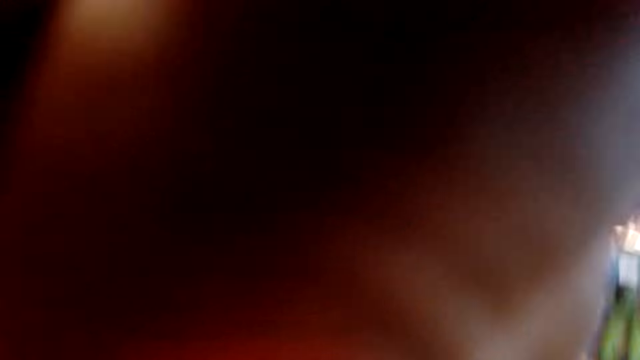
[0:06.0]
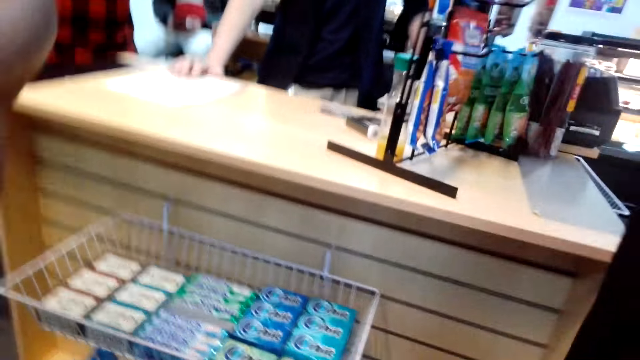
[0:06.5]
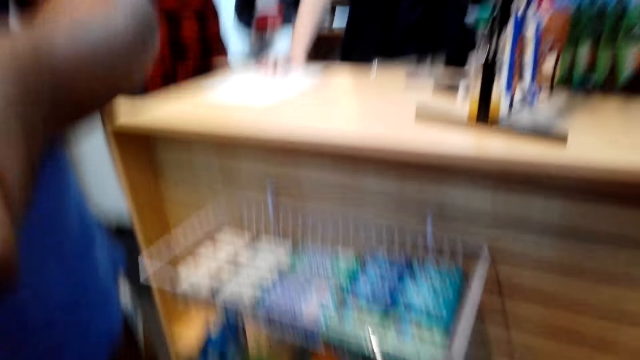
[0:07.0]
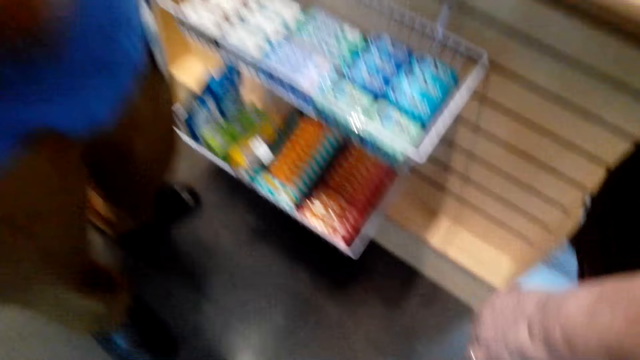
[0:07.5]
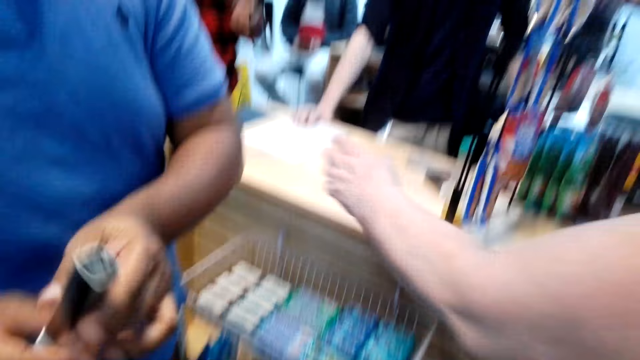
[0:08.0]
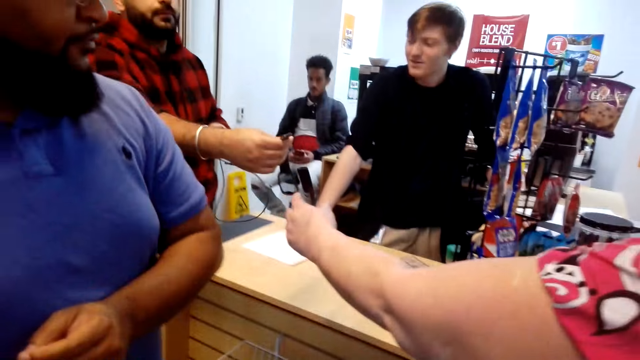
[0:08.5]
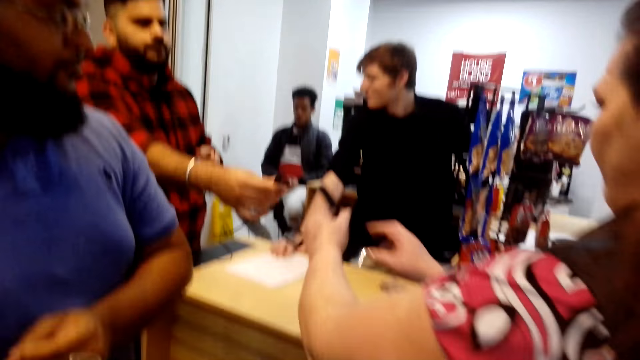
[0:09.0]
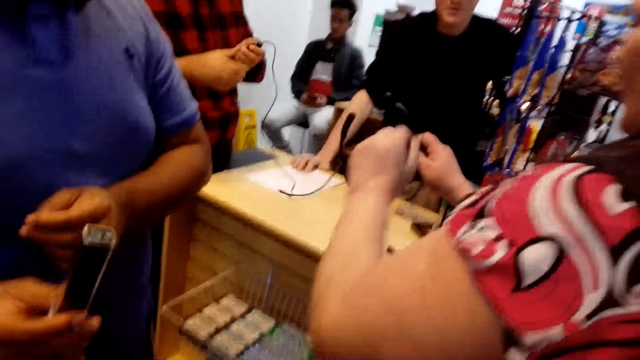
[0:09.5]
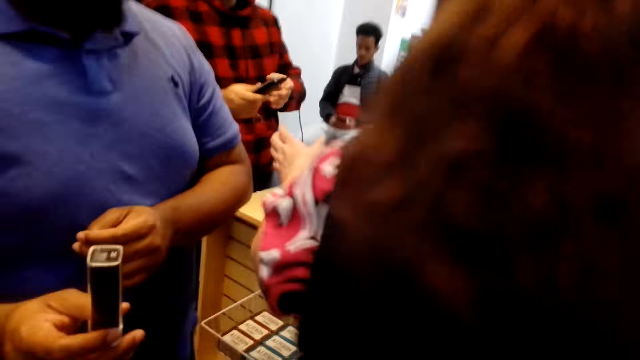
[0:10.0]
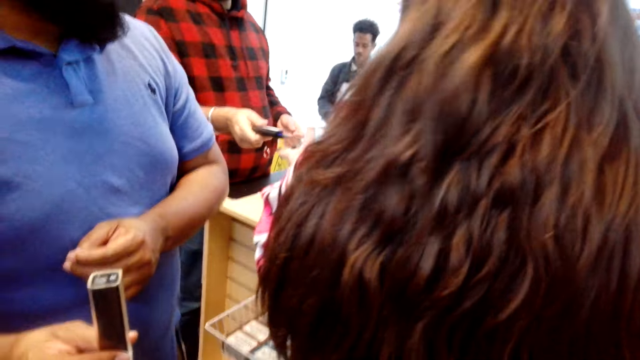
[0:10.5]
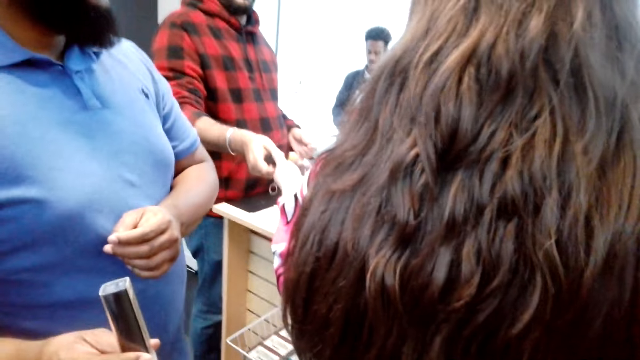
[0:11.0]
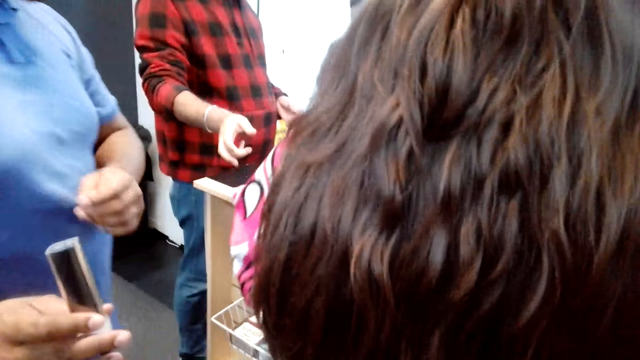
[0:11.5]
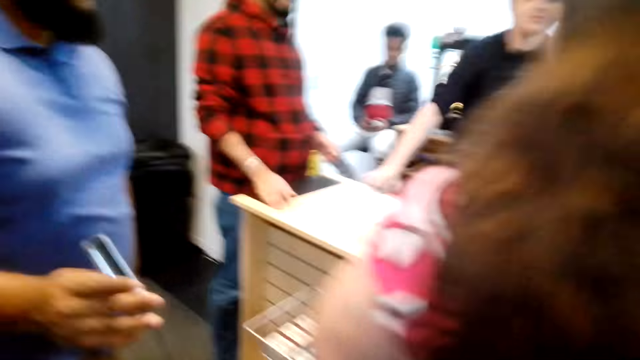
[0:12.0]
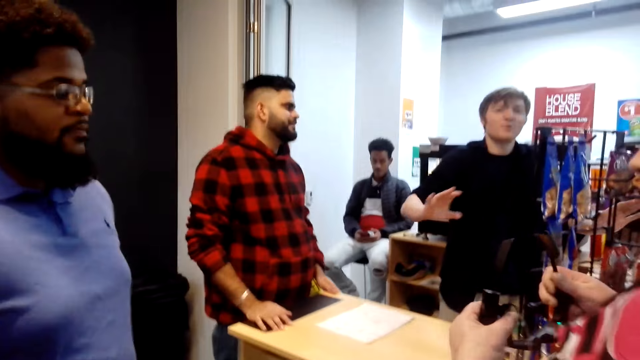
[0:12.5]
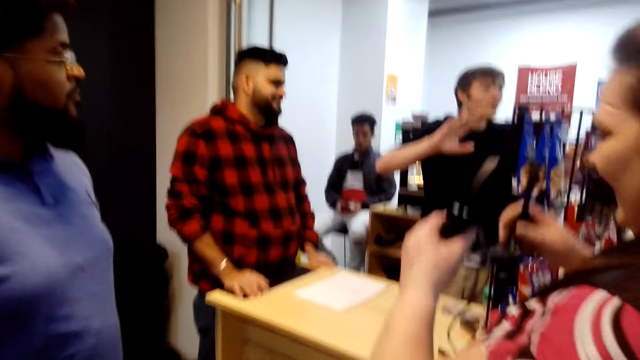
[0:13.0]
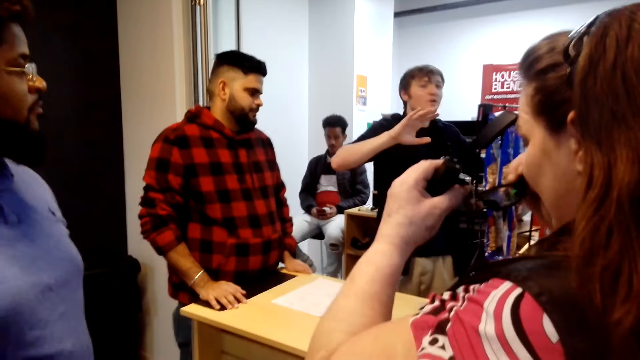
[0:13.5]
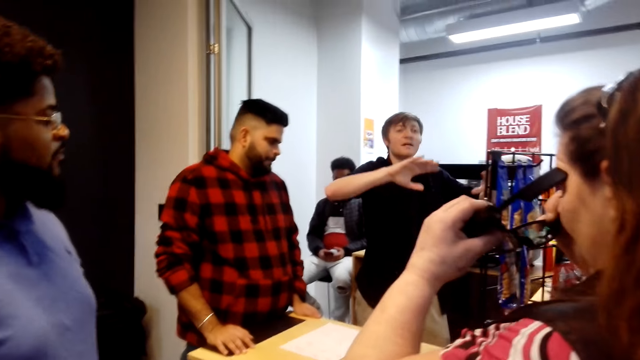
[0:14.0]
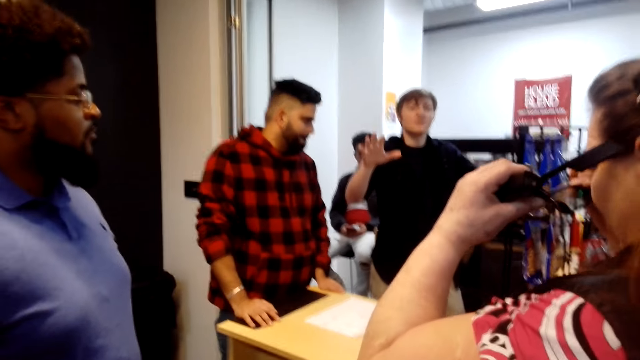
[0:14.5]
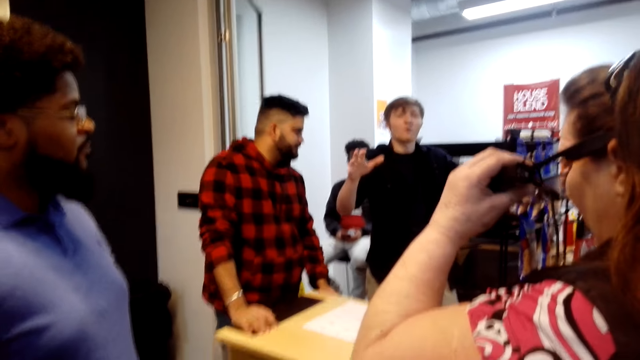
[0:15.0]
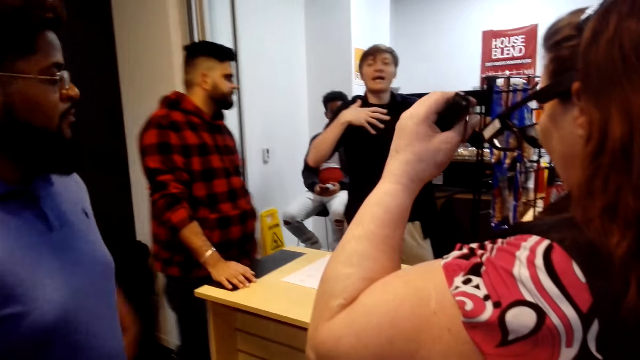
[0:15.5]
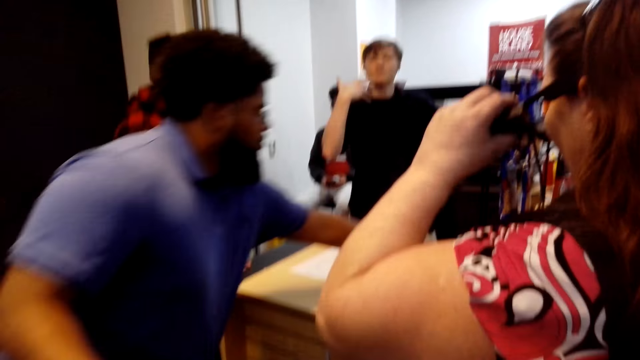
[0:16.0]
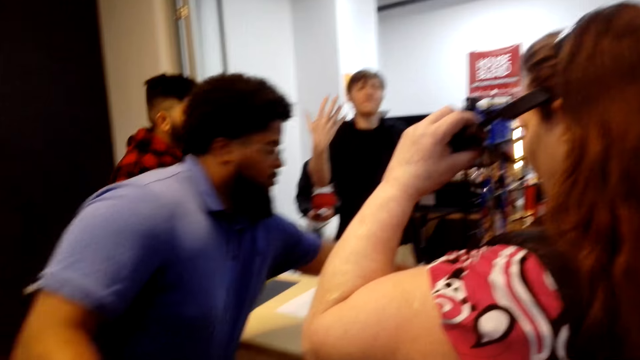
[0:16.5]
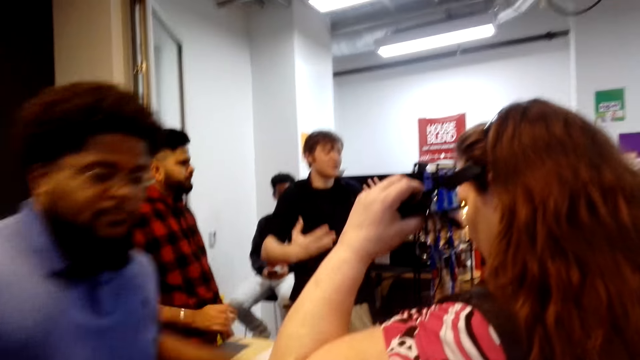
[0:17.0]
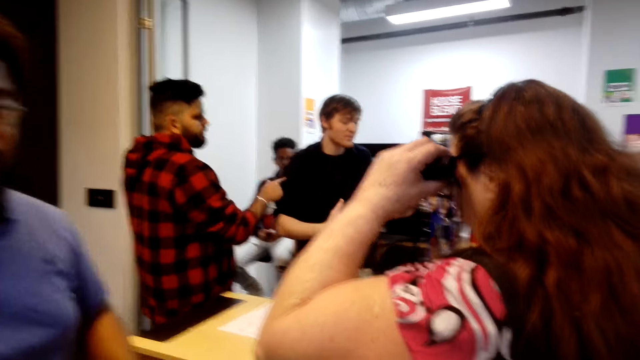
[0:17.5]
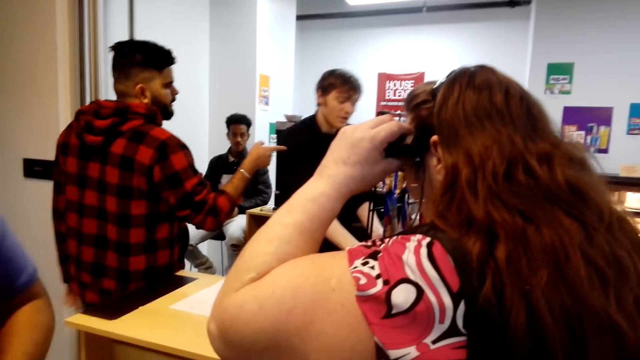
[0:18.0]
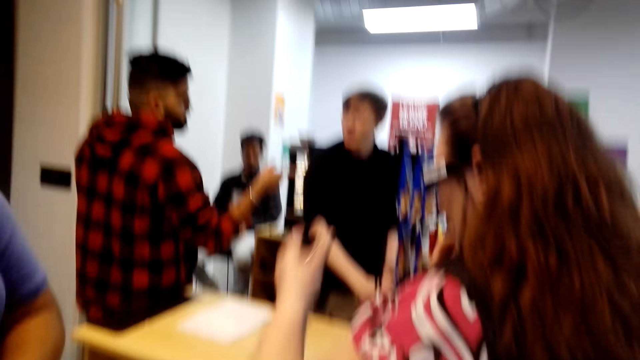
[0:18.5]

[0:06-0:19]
The camera wearer touches the camera and looks around. A woman picks up sunglasses from a man. The camera wearer looks around. The woman makes a step. The camera wearer looks around. The woman takes something from another man. Another man makes a step. The woman makes a step. Another man lifts the right hand. Another man operates a phone. The woman lifts the sunglasses. Another woman wears the sunglasses. The camera wearer looks around. The man who lifted the right hand converses with the camera wearer. The first man makes a step. The man who lifted the right hand converses with the camera wearer. The camera wearer looks around.

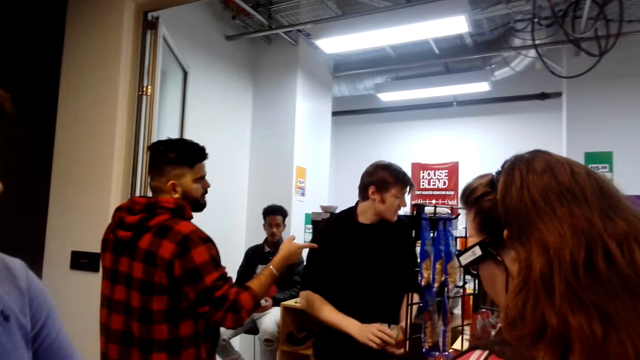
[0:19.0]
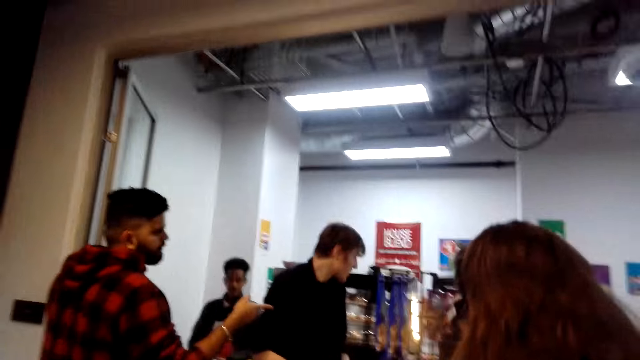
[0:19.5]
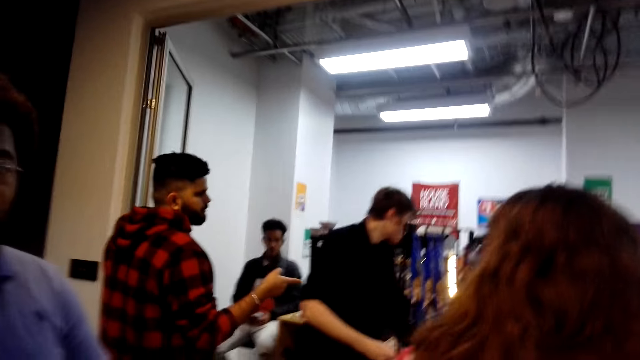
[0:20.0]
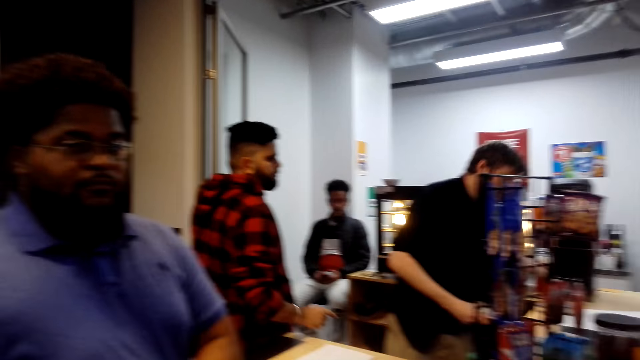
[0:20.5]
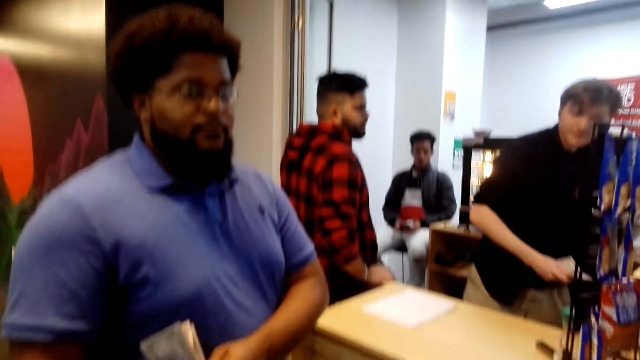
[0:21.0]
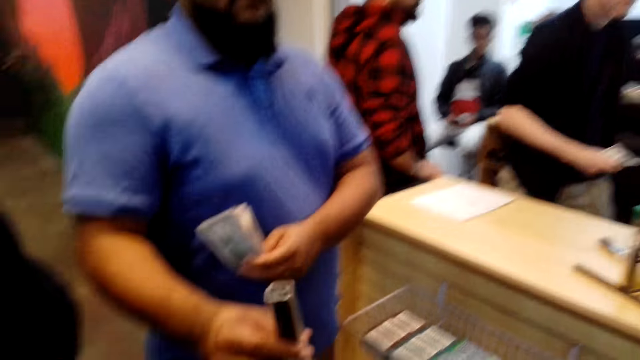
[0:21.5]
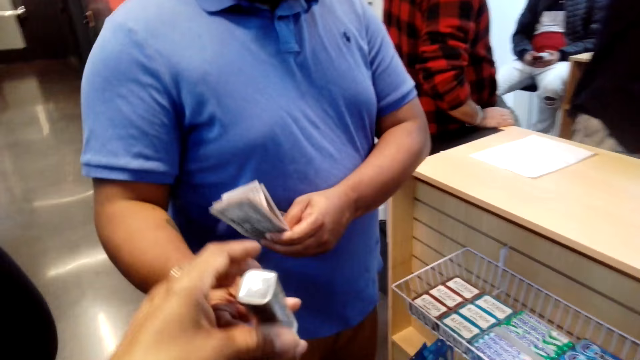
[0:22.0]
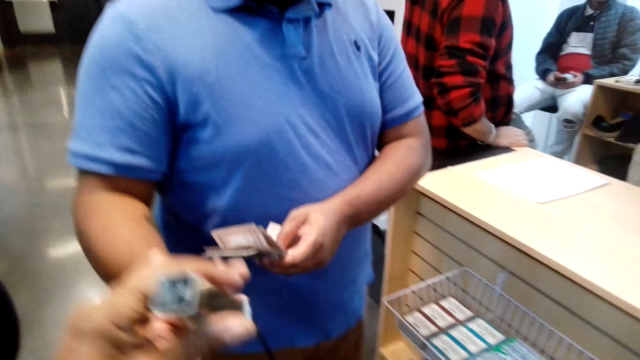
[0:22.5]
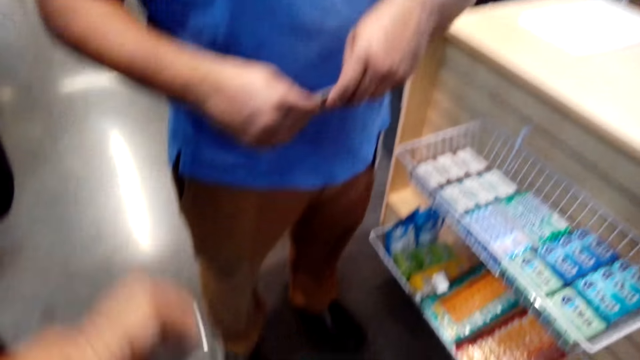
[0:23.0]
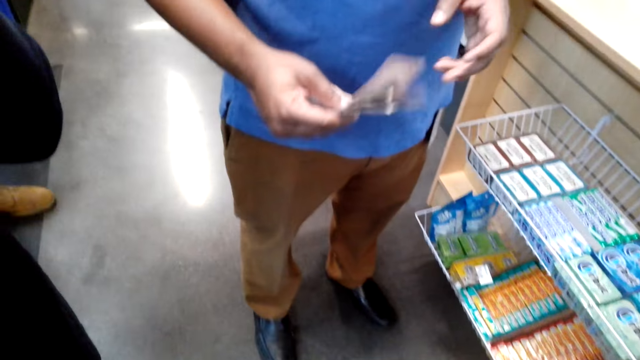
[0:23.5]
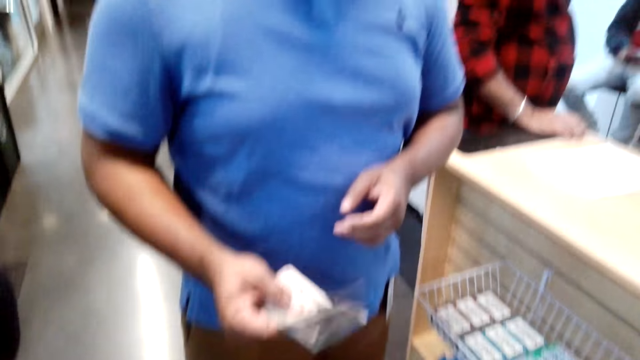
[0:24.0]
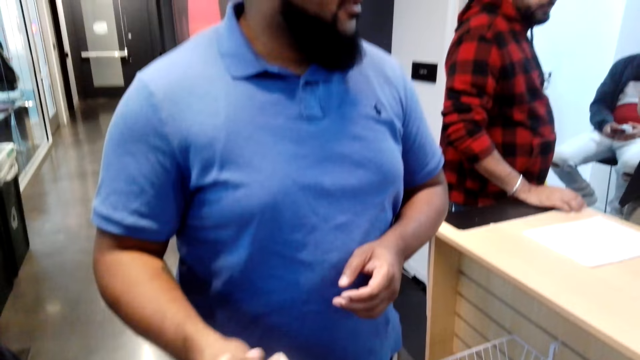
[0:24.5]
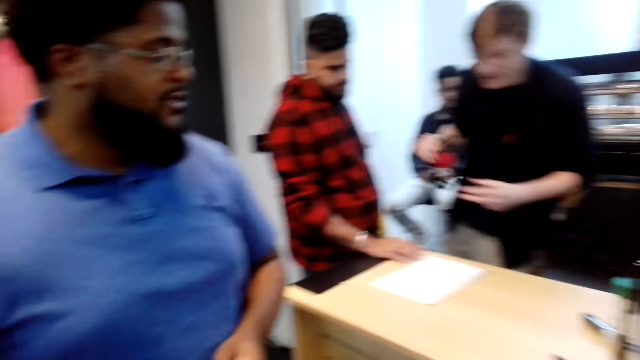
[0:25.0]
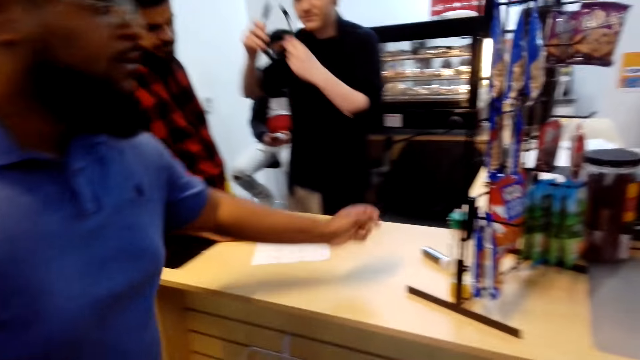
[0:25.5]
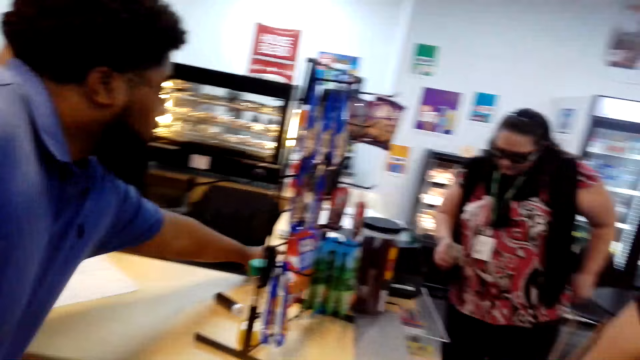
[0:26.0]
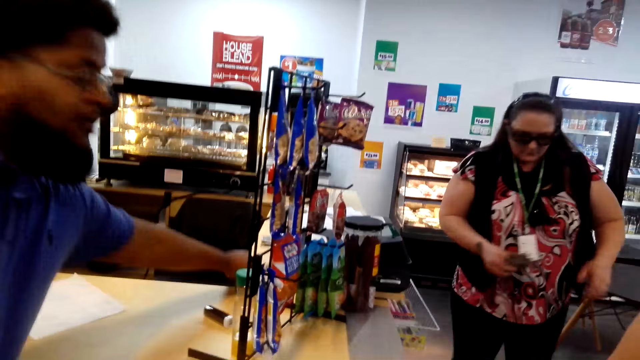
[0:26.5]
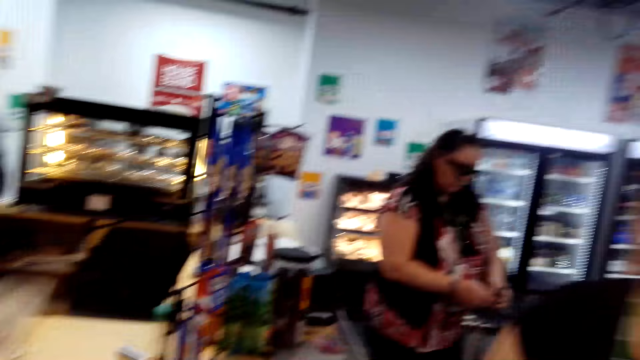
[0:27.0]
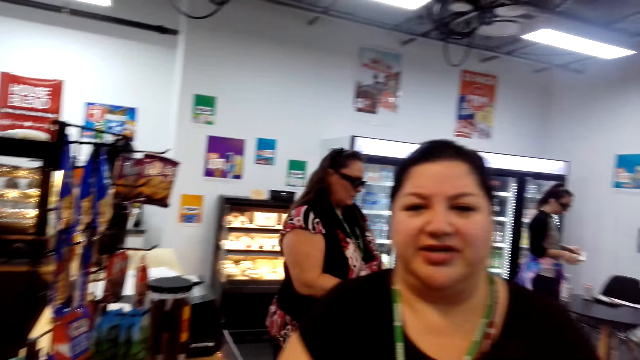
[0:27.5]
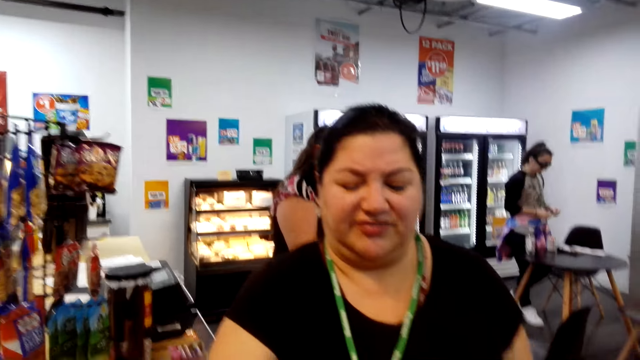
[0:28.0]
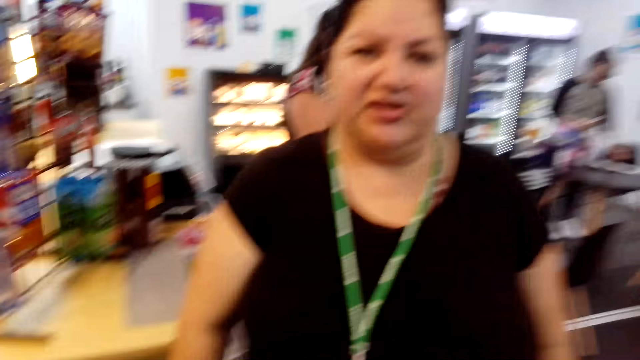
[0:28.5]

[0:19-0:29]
A man converses with another man. The camera wearer looks around. A third man gives something to the camera wearer. The camera wearer picks up something from the third man. They look around. The third man holds money. The camera wearer takes the money from the third man. The third man moves the left hand. The camera wearer looks around. The third man takes the money from the drawer. A woman walks around. The third man picks up something. Another woman converses with the camera wearer.
